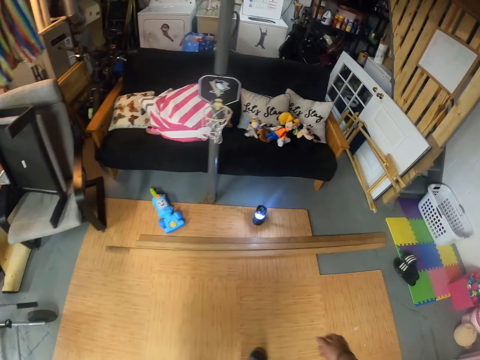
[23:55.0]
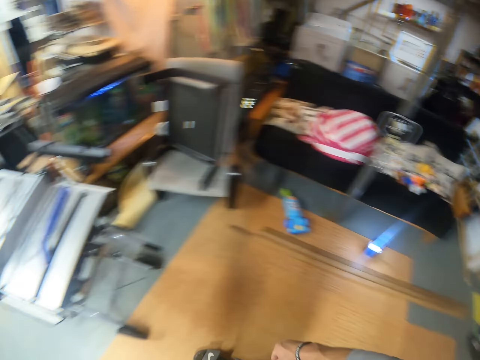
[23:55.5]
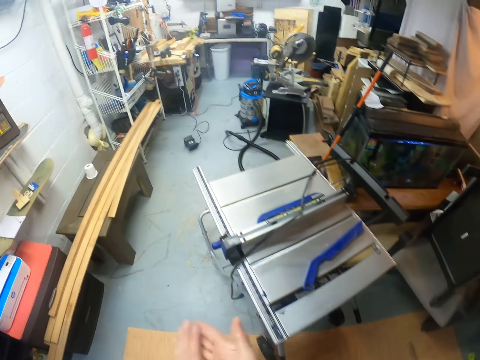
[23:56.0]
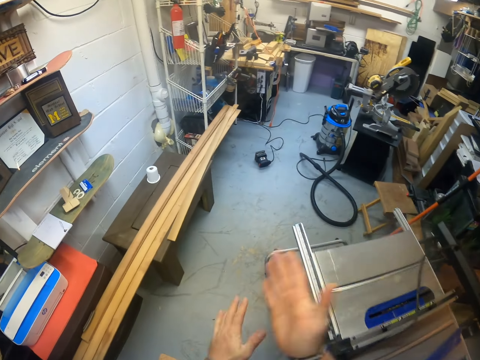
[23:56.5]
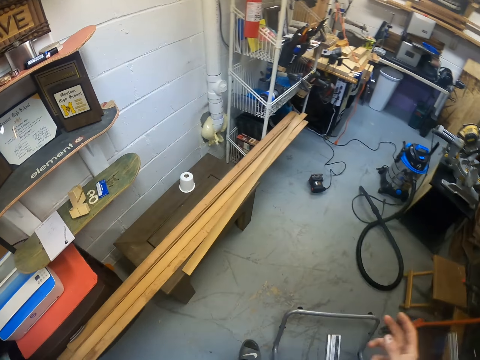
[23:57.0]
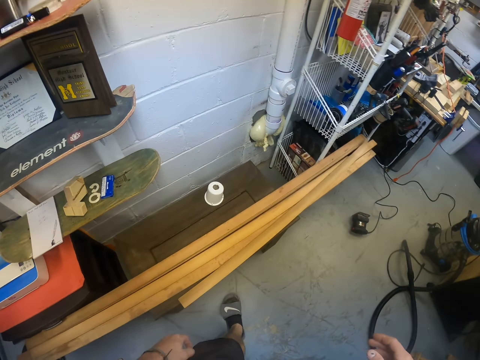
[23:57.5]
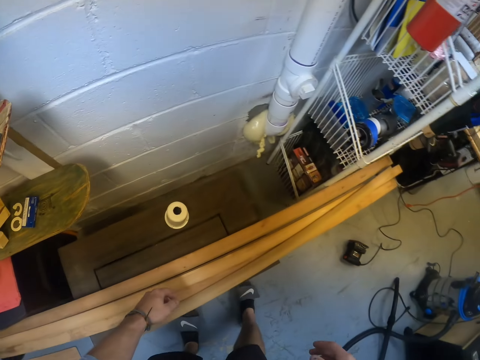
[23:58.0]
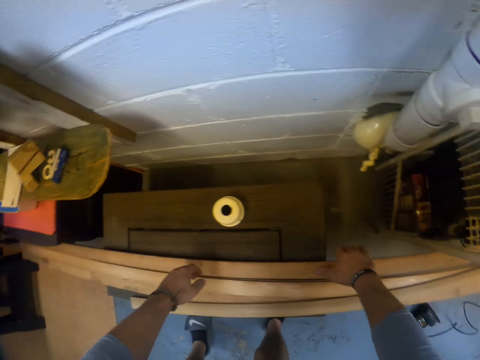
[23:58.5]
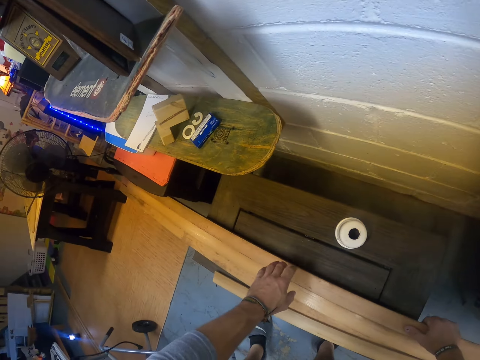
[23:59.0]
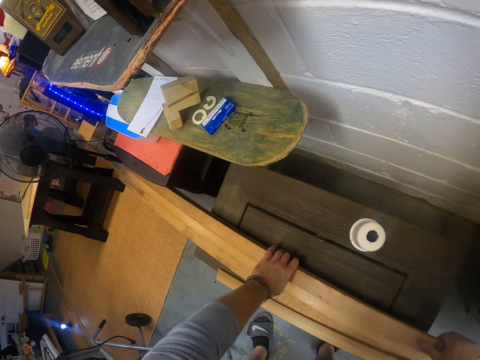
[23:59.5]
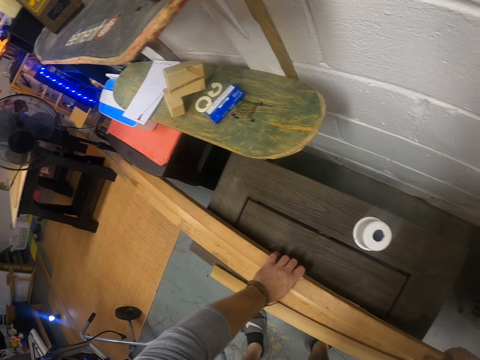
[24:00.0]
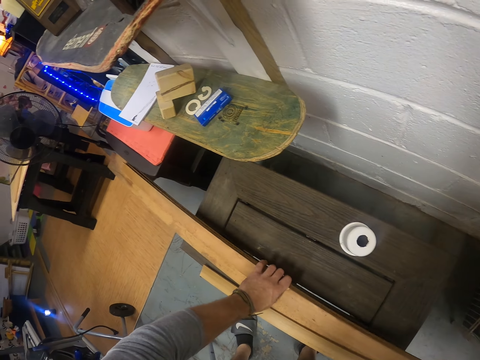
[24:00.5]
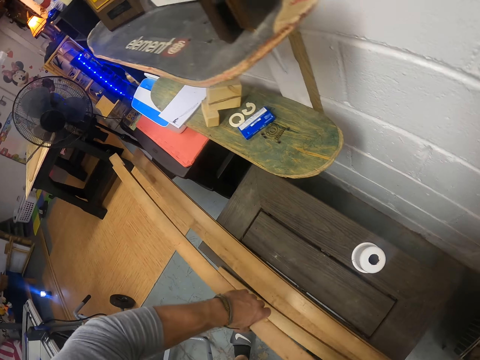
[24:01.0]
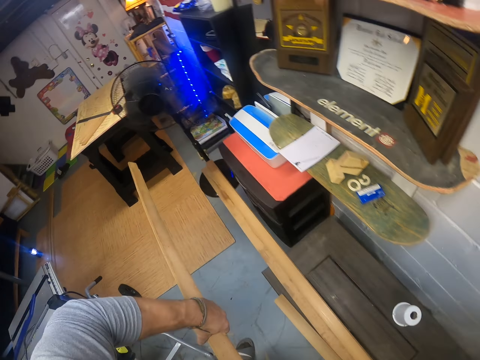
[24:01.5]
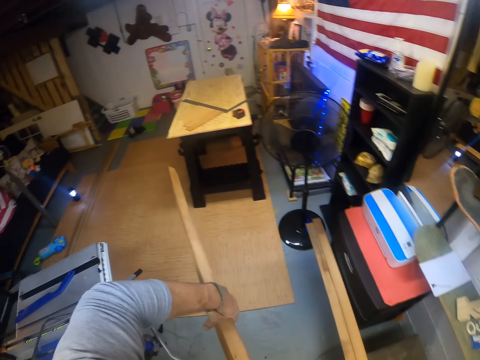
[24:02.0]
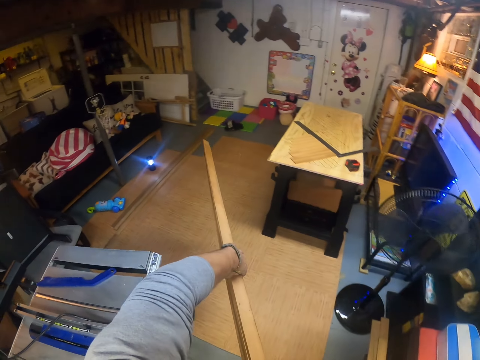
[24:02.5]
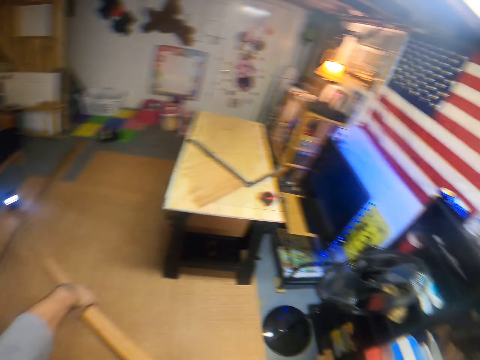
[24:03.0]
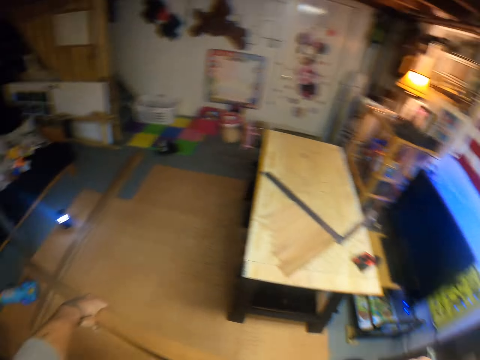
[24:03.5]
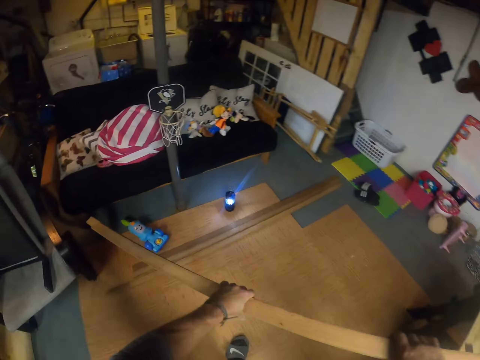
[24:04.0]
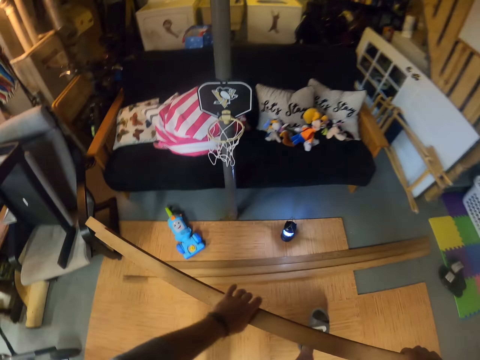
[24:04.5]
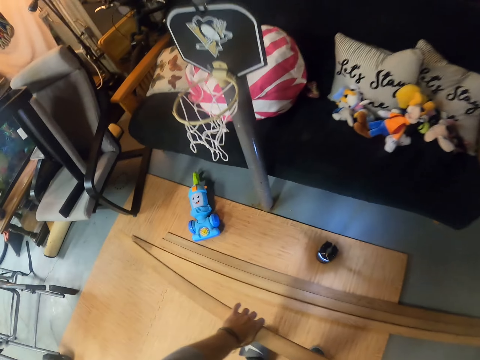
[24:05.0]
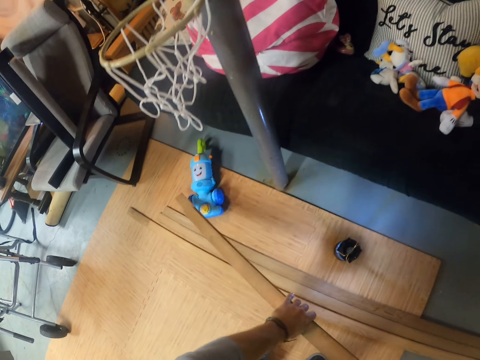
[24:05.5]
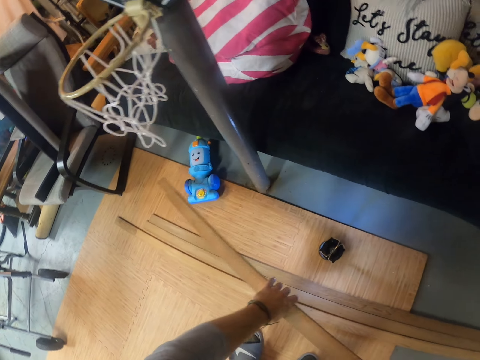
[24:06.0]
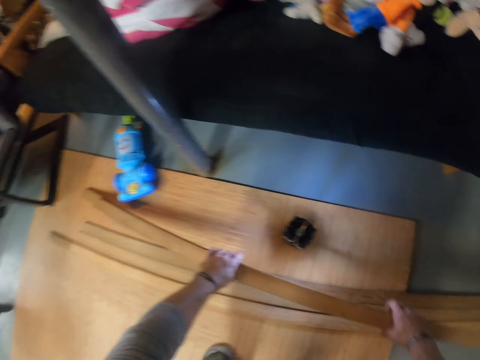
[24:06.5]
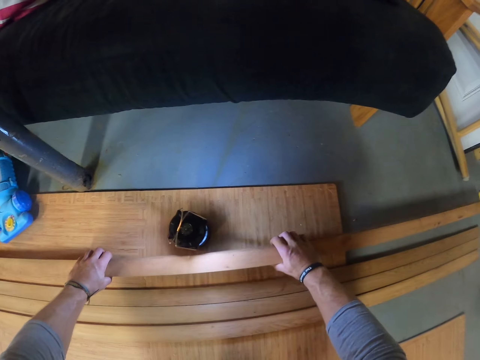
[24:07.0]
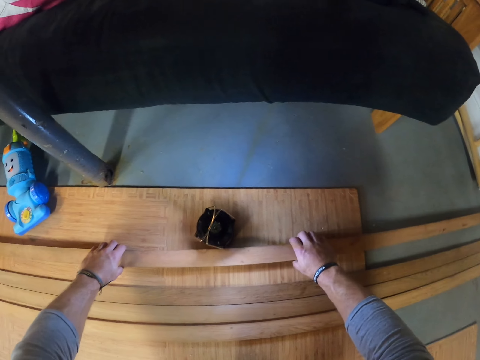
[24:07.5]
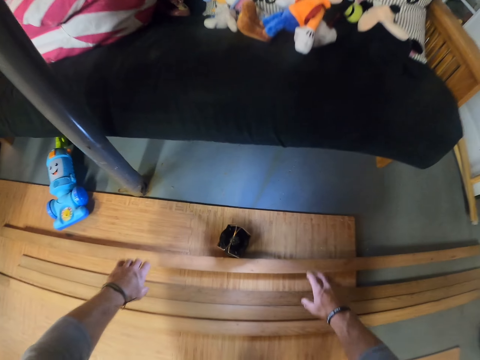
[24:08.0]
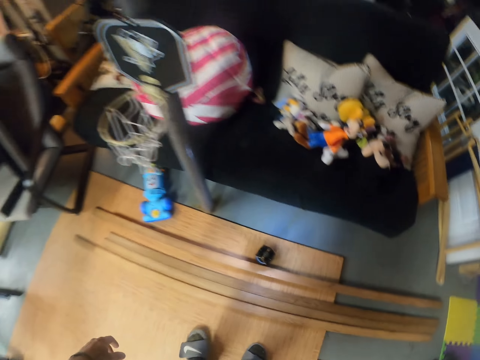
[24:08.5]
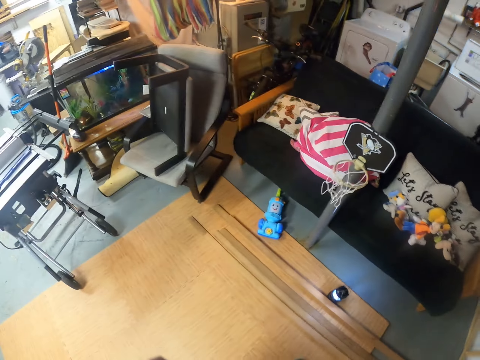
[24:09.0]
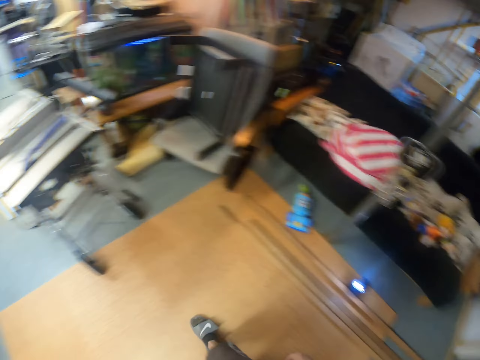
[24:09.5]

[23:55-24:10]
The camera wearer rubs both hands together. He dusts off dirt. He picks wood from the bench with both hands. He drops the wood on the floor with both hands.

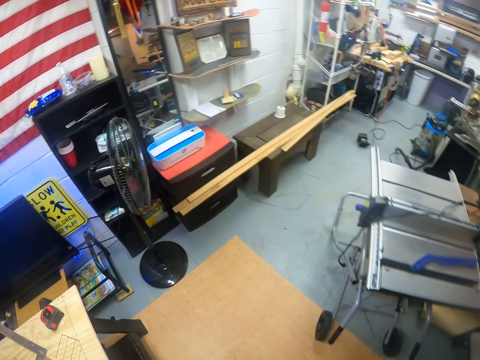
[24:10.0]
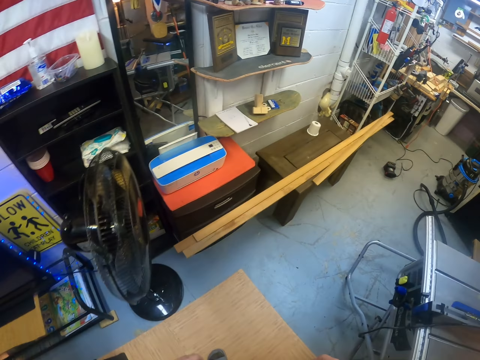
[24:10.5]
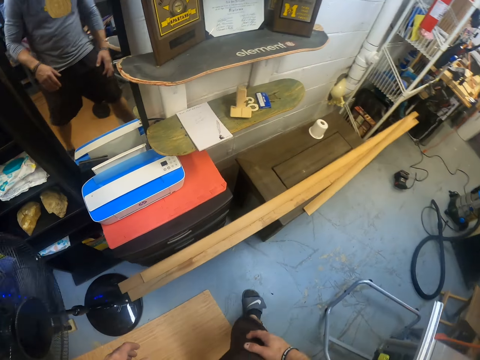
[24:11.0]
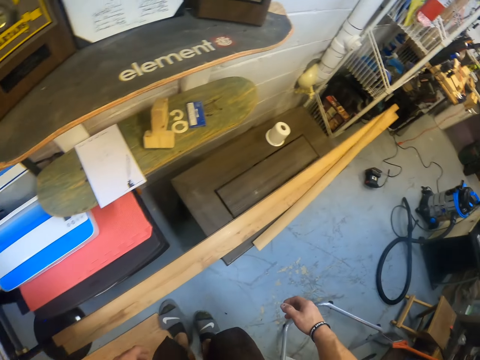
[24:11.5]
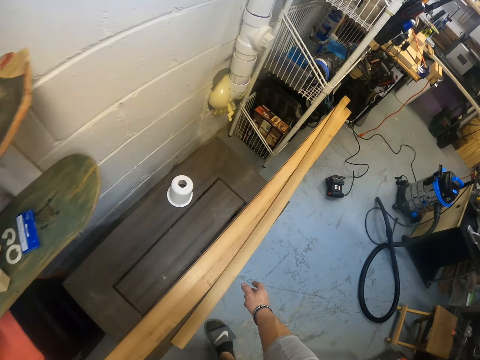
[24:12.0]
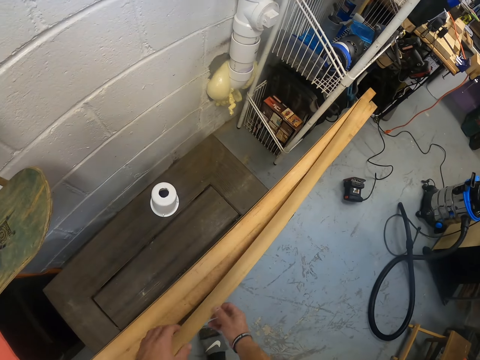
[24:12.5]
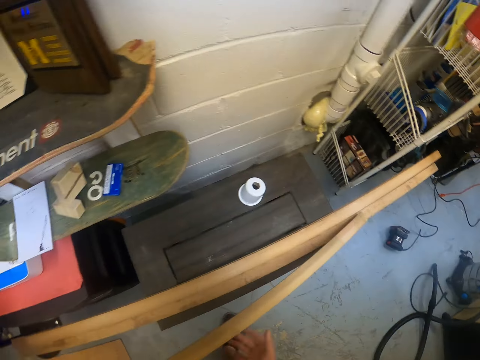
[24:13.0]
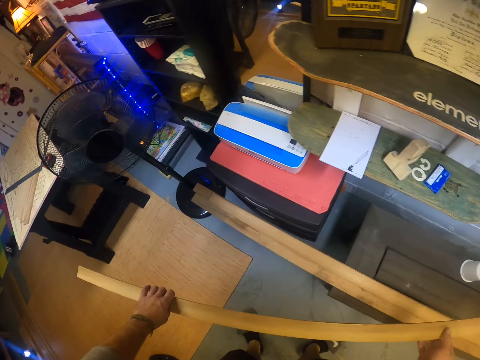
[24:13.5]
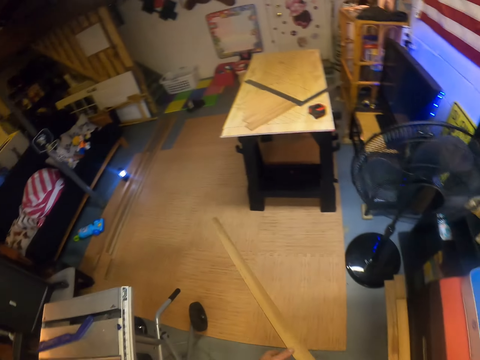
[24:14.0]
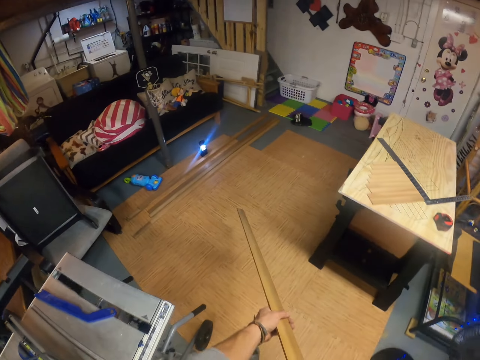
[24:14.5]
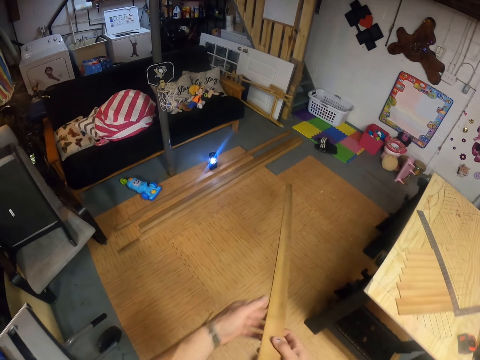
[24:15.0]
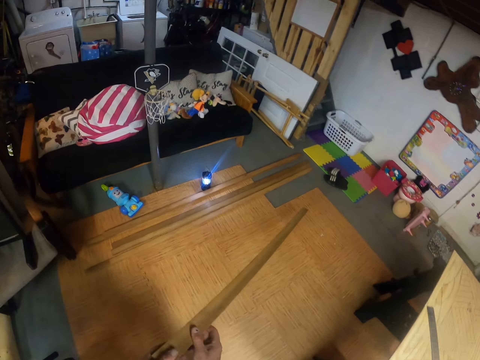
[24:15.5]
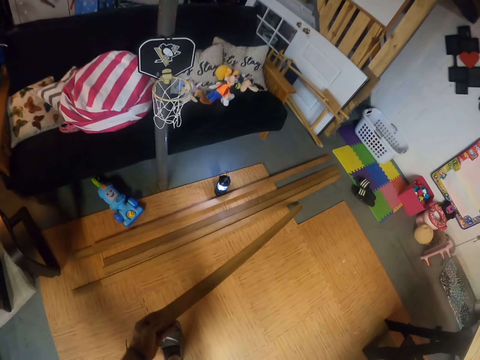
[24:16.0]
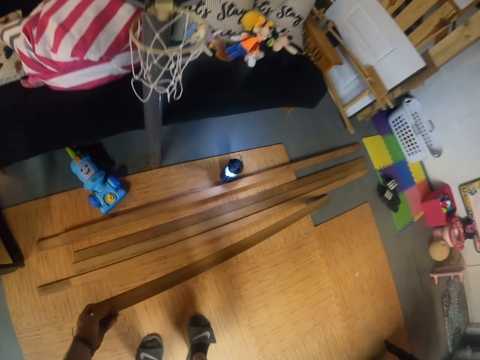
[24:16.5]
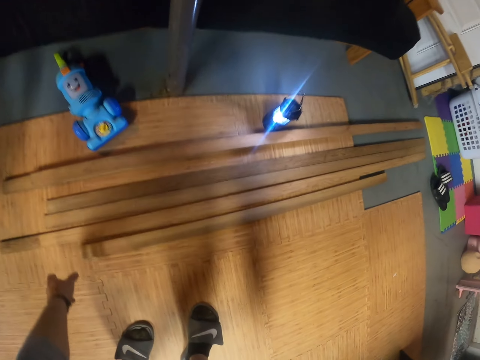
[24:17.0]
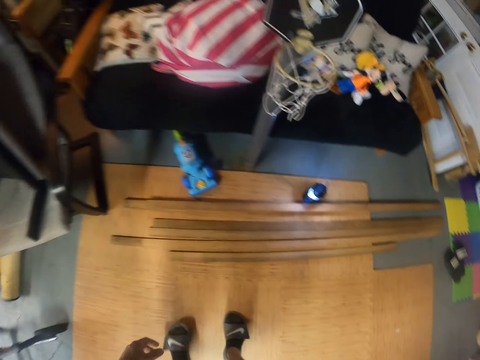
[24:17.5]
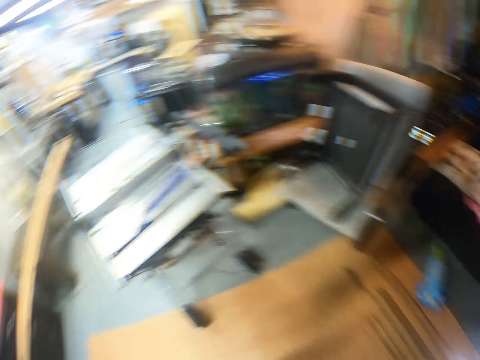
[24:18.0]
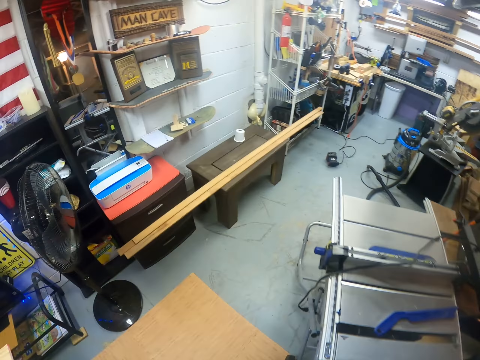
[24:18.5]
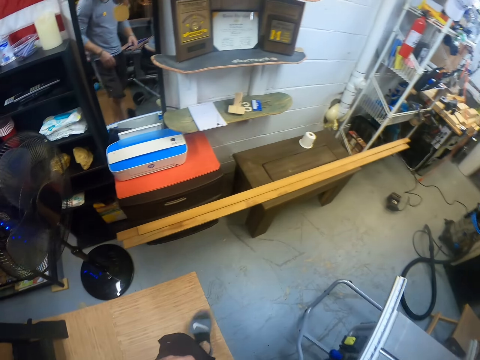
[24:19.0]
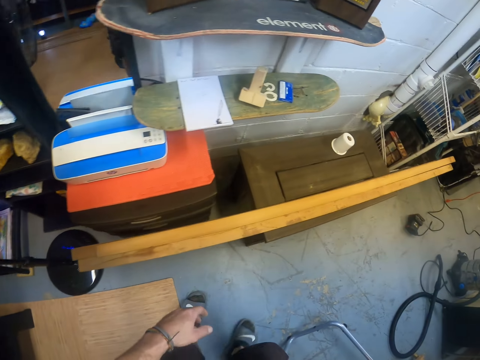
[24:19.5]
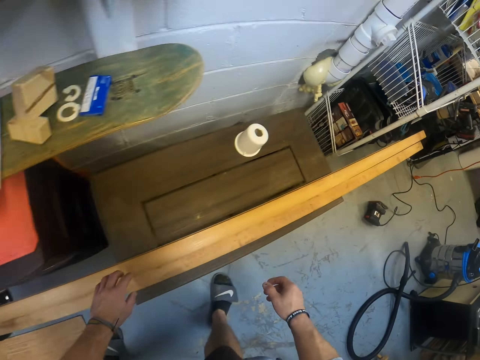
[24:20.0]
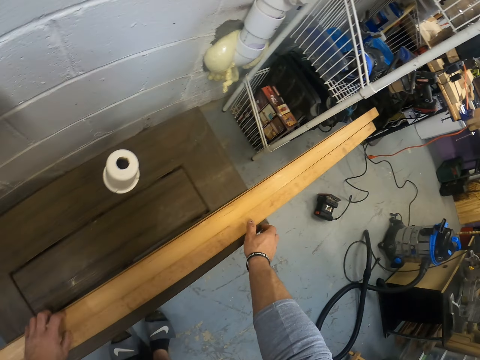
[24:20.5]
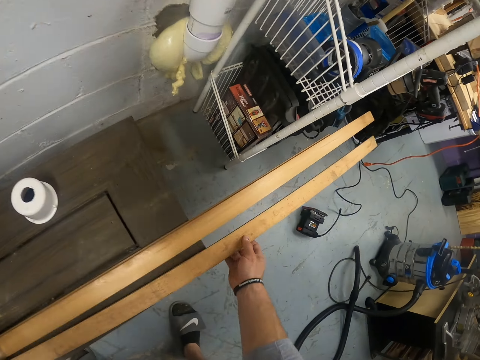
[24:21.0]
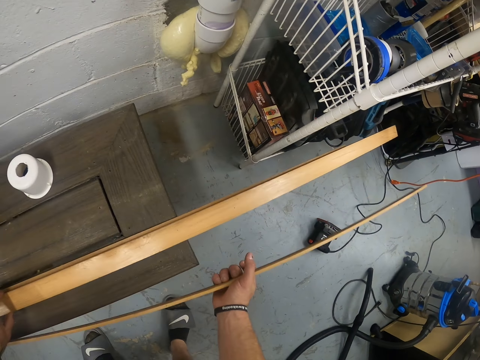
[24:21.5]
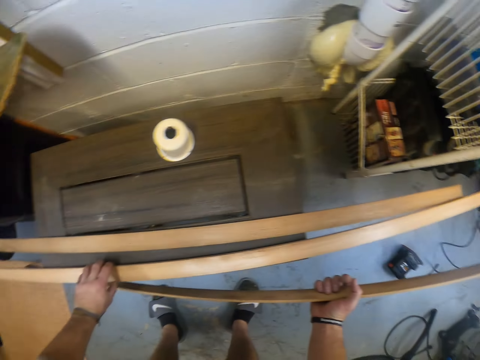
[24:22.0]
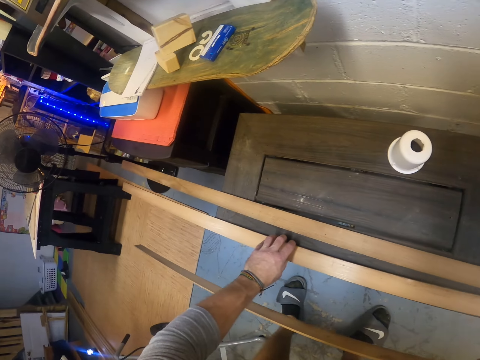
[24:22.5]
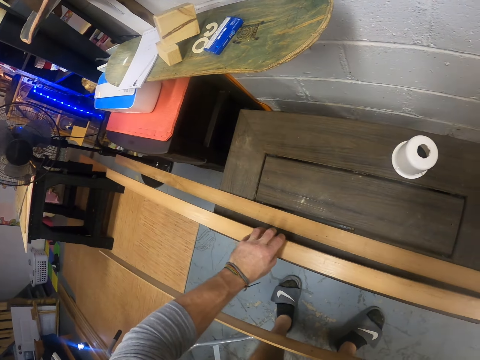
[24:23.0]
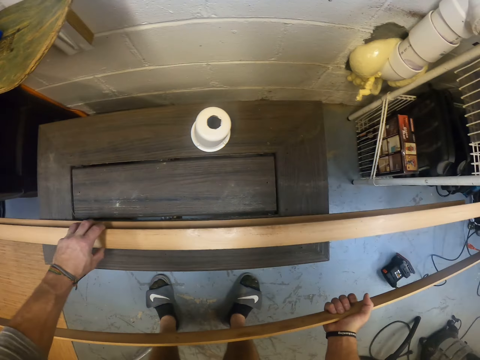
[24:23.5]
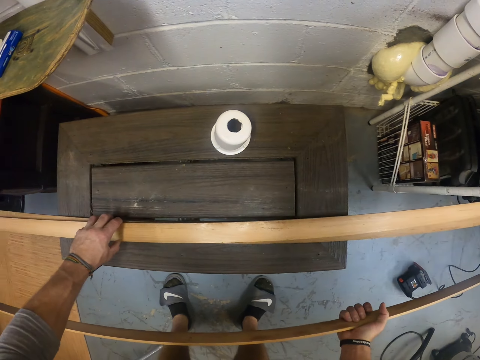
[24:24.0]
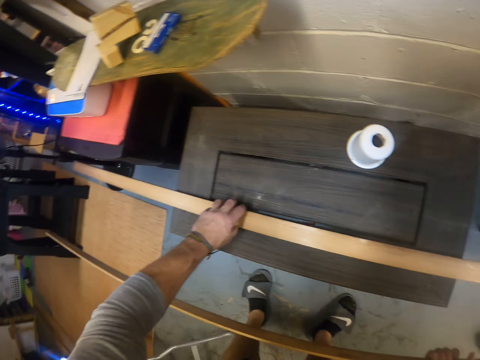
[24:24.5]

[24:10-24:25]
The camera wearer picks wood from the bench with both hands. He drops the wood on the floor with his left hand. He picks the wood from the bench with both hands. He piles two pieces of wood.
